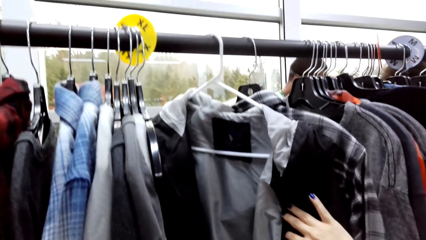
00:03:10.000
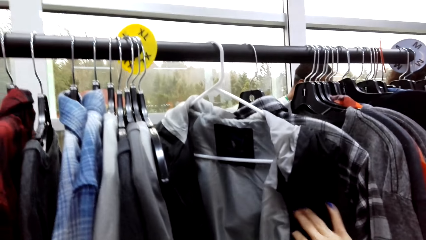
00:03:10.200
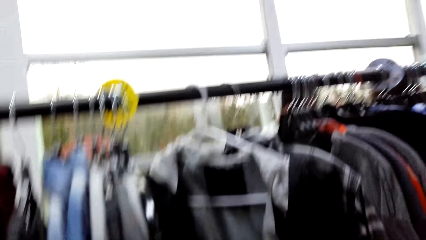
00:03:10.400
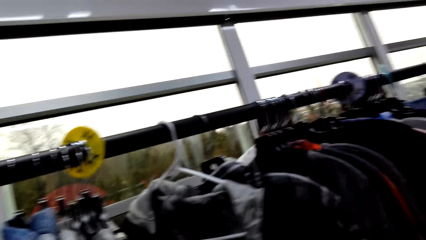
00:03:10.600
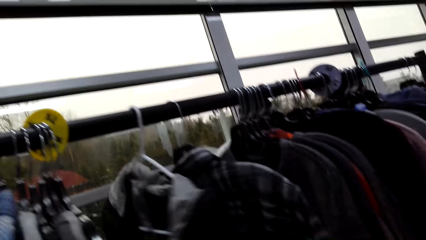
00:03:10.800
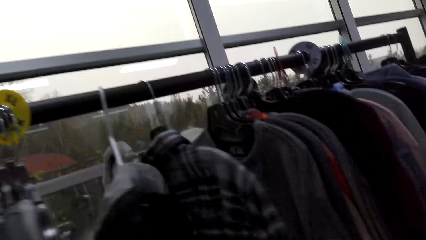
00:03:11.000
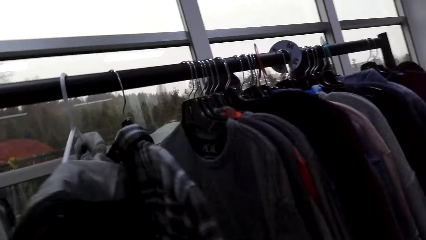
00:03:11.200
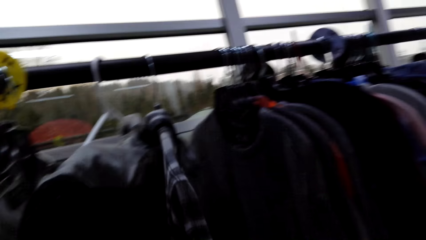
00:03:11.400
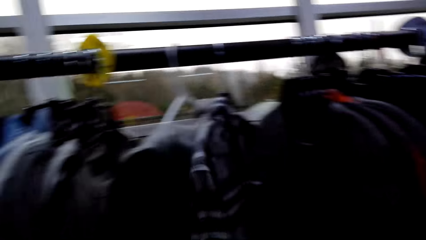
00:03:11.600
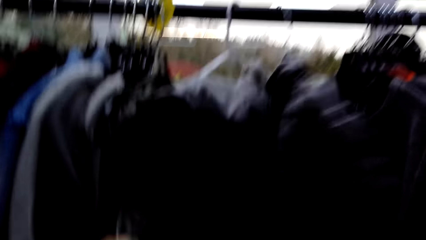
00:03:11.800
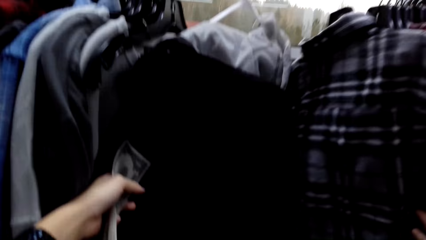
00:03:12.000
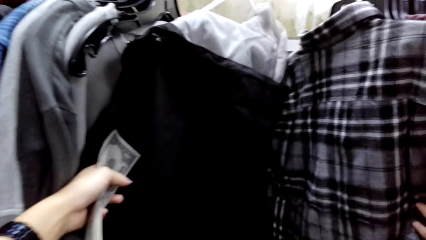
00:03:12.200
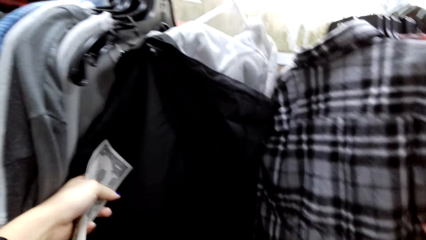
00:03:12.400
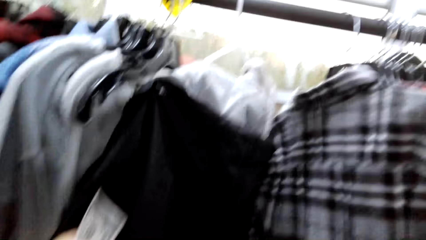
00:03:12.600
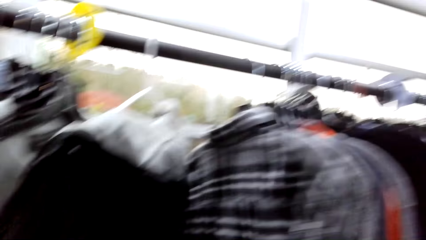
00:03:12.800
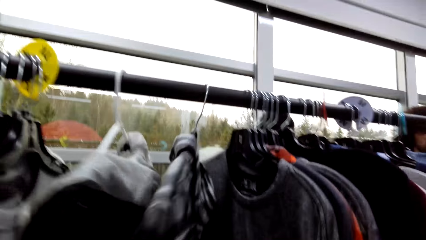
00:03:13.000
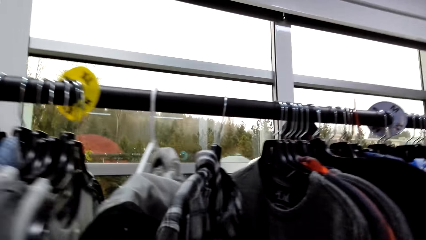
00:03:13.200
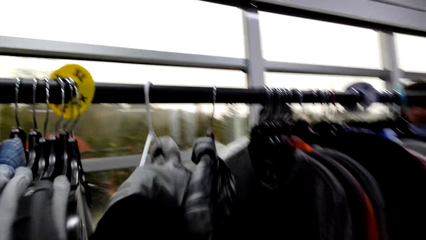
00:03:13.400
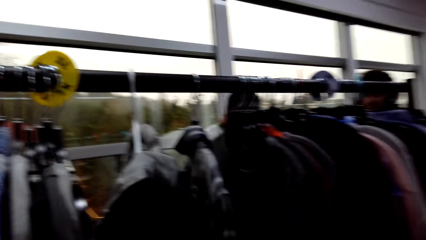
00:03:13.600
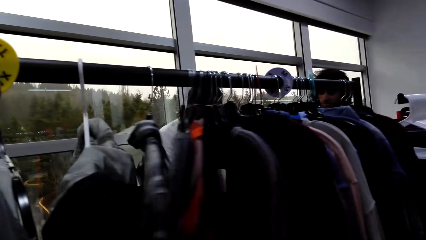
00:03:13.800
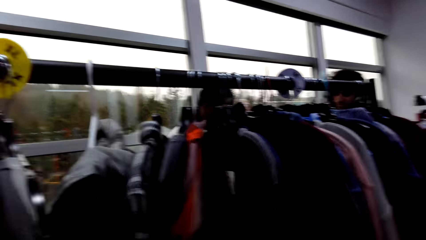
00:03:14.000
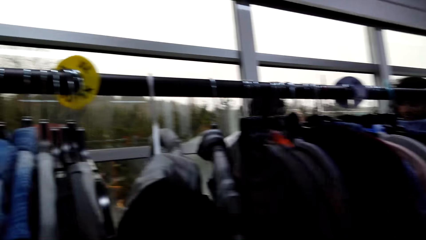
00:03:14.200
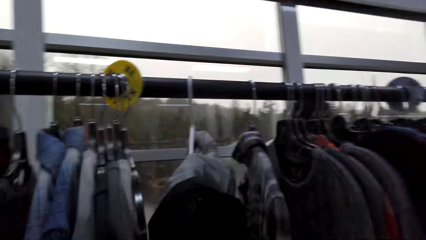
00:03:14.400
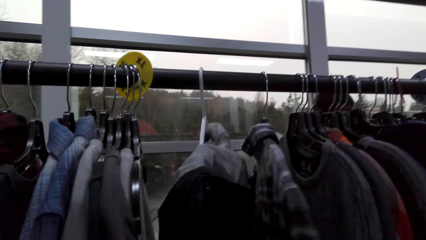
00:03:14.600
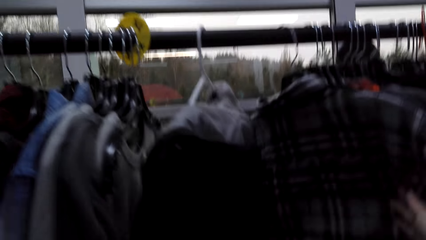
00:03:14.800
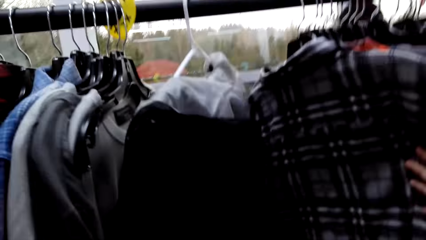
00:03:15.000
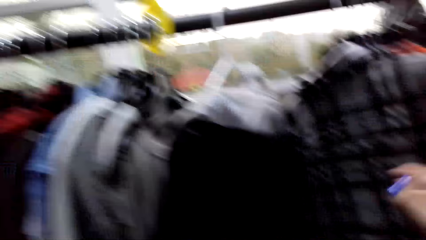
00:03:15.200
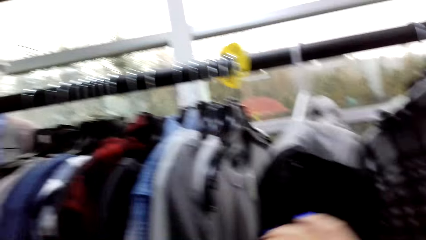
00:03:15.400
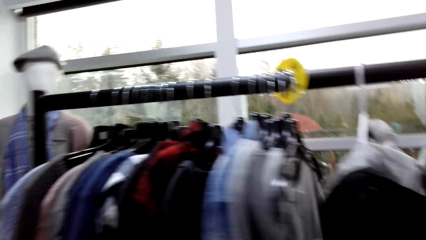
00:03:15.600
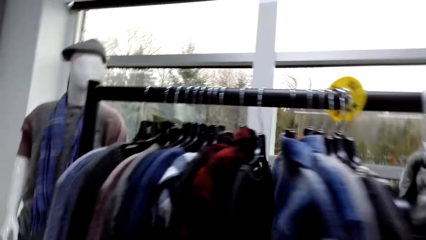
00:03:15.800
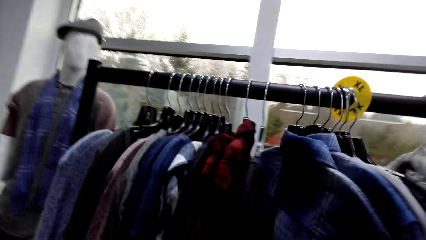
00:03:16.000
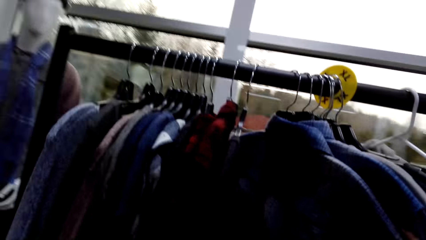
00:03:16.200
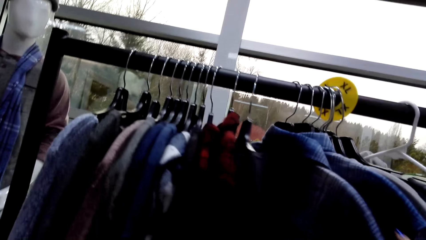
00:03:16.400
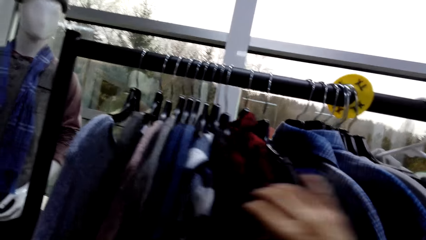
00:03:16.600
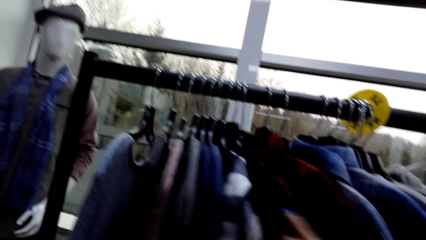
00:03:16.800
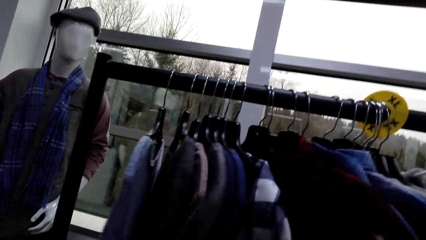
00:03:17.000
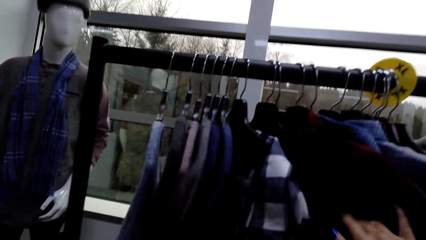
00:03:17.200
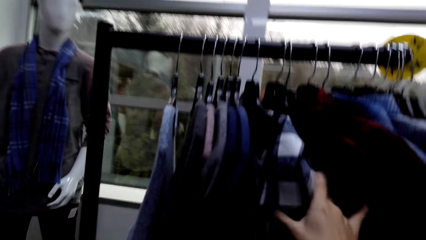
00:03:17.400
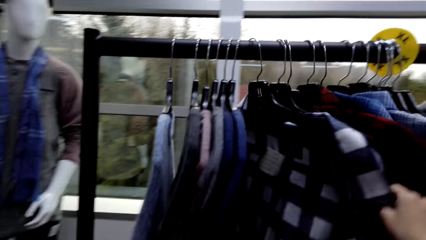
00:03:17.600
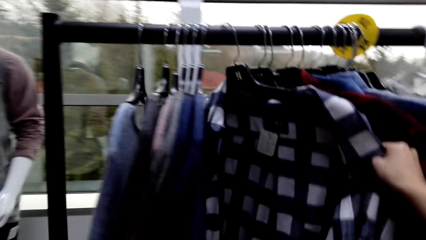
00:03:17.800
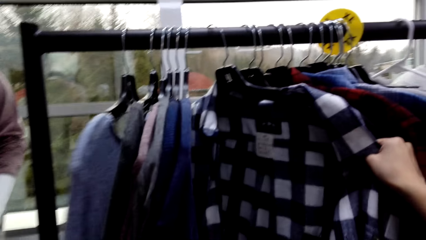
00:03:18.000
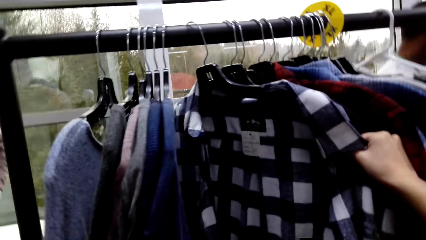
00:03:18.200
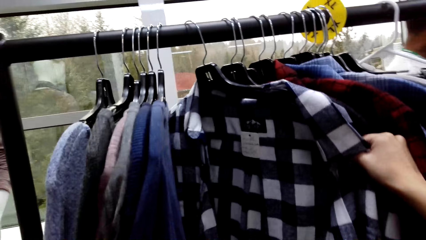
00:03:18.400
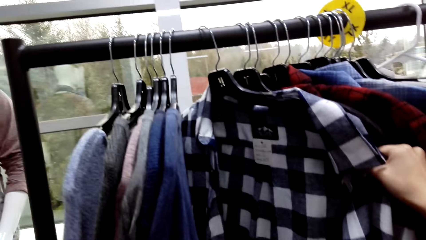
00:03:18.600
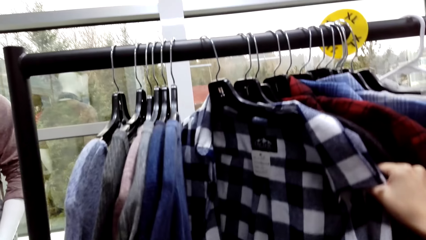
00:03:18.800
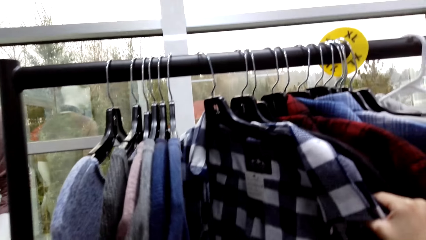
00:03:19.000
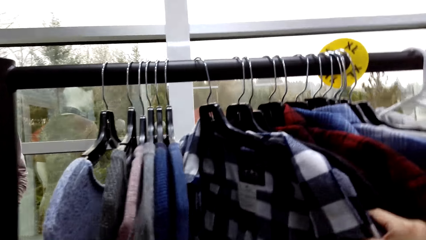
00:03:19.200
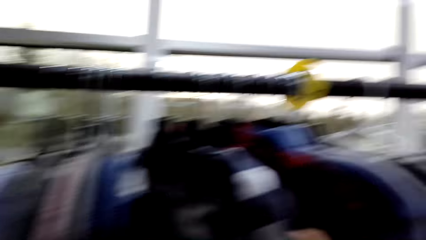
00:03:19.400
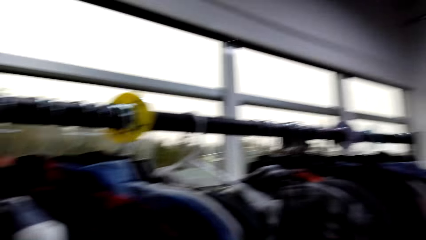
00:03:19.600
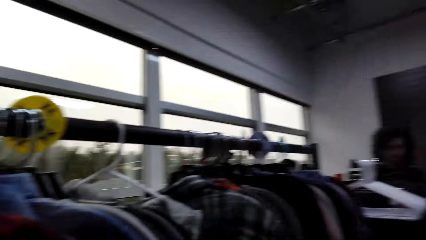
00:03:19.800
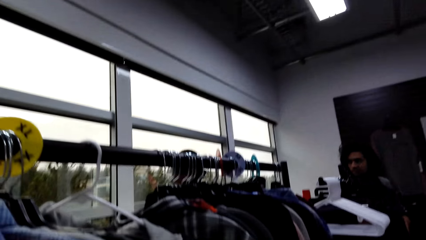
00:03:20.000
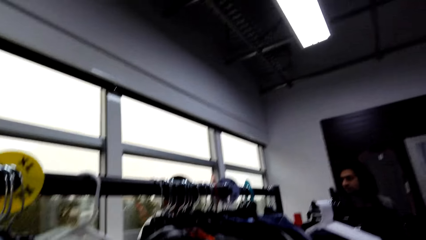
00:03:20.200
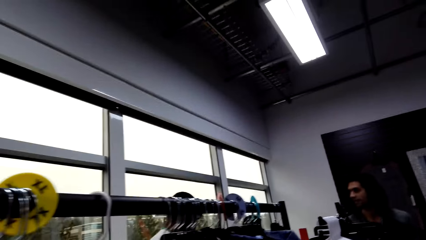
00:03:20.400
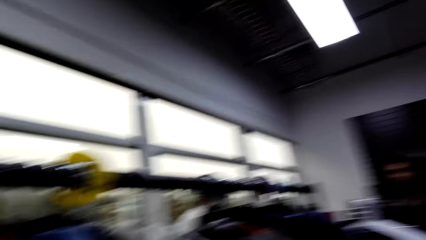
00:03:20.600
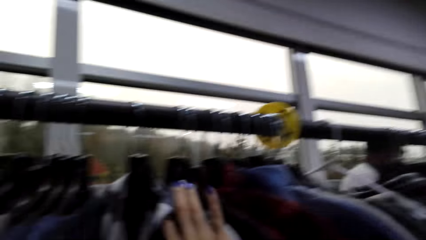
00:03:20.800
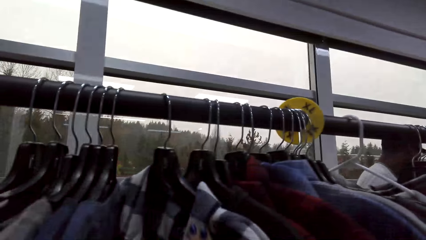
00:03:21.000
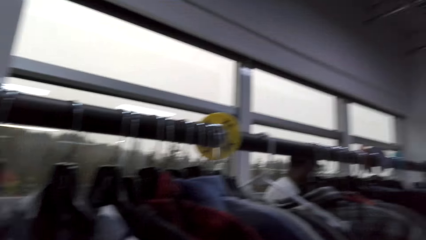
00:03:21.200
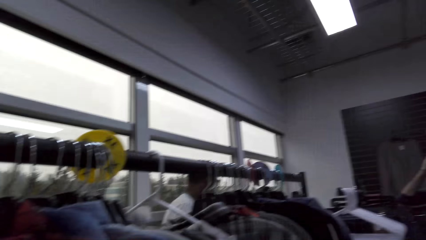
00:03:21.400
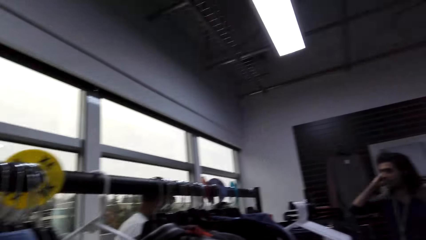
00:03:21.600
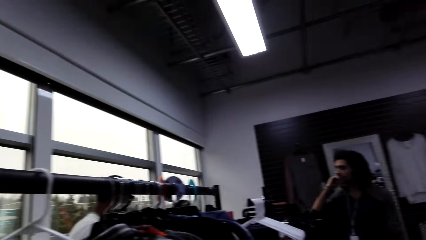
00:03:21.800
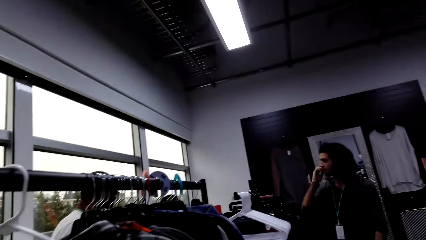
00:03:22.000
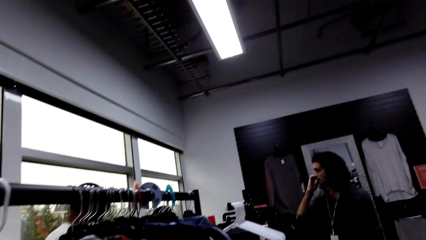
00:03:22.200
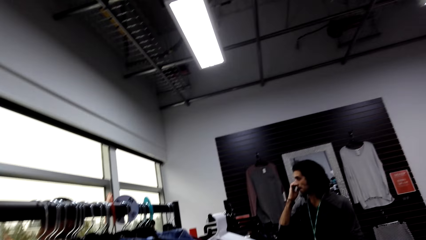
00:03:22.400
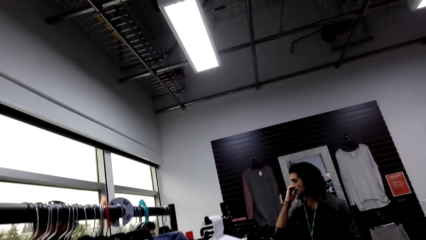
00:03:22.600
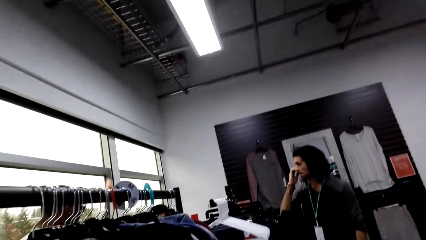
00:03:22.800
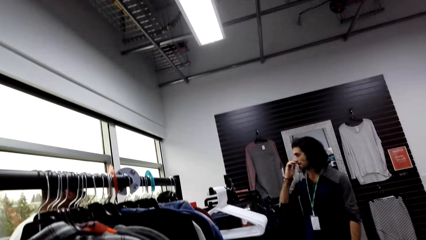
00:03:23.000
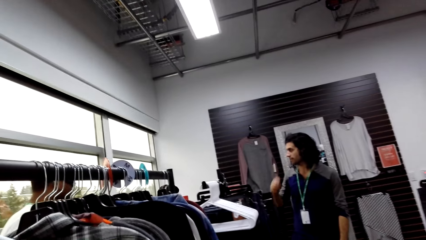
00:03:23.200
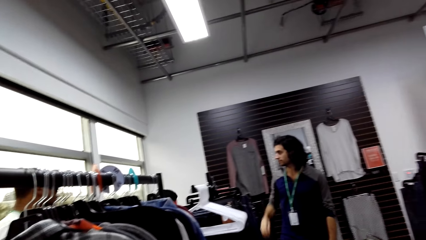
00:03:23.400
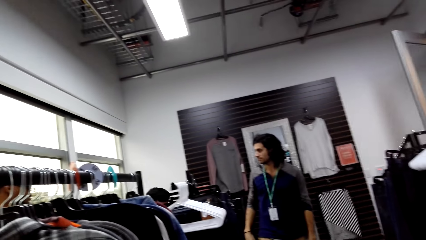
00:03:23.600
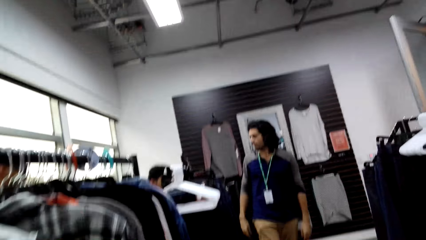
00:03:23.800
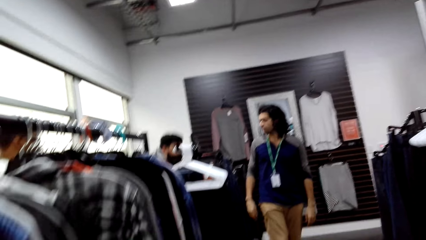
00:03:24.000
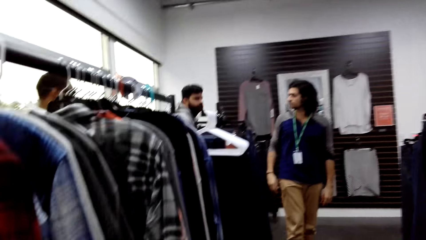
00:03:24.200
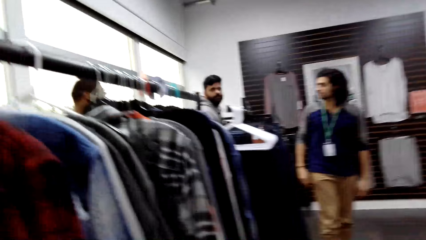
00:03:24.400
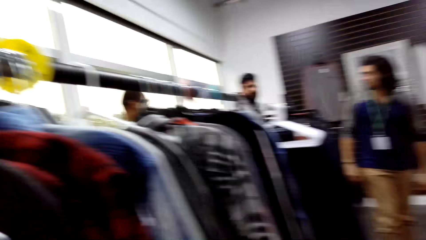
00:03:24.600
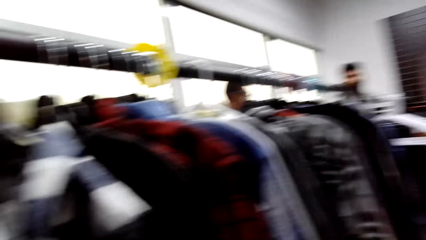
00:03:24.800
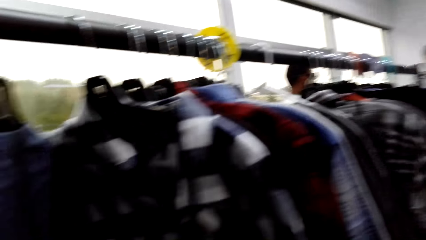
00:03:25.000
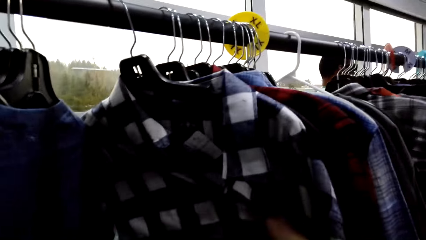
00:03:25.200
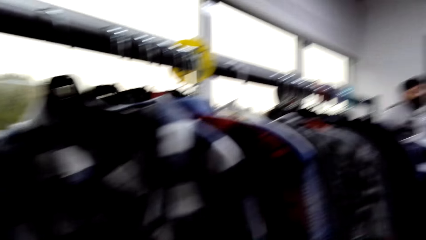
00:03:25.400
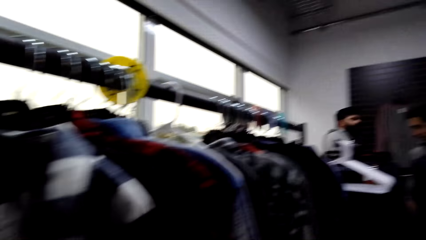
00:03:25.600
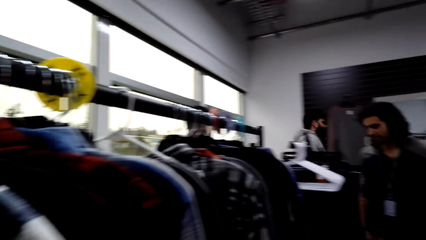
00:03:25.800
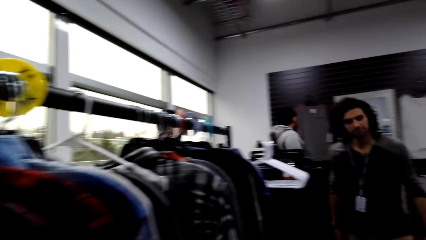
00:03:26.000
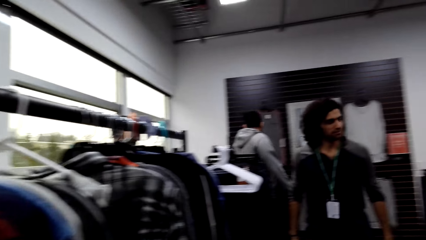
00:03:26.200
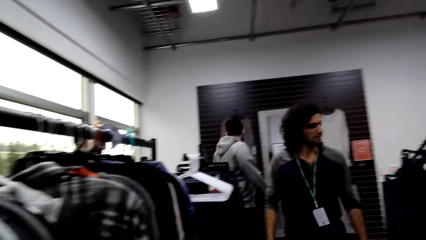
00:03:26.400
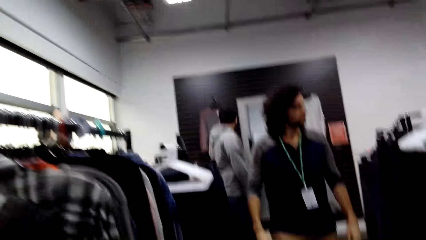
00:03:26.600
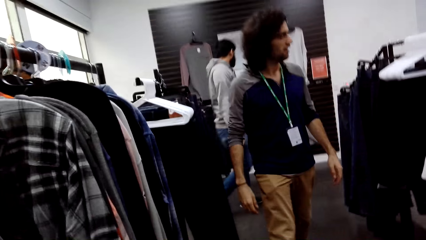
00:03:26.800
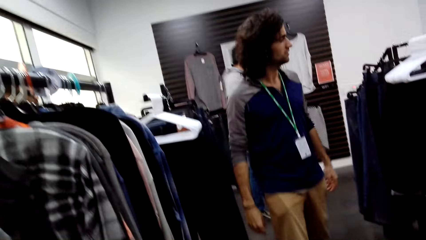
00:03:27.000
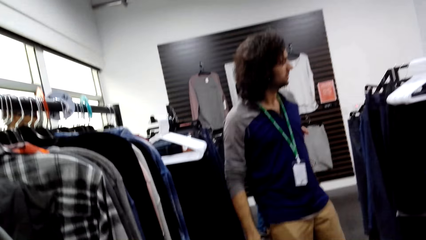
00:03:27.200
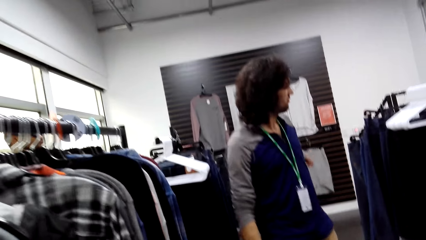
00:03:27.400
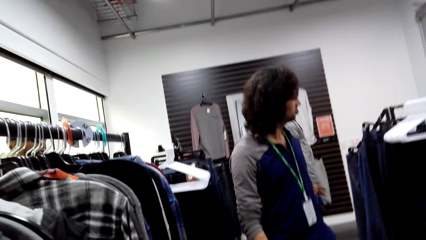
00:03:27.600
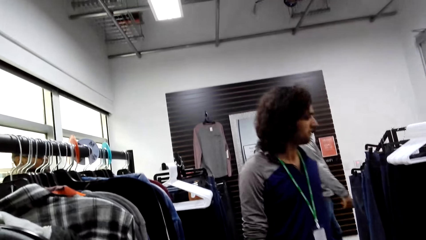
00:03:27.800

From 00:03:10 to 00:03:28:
The camera wearer looks around. A man rubs his face. The camera wearer looks around. They check the clothes.
